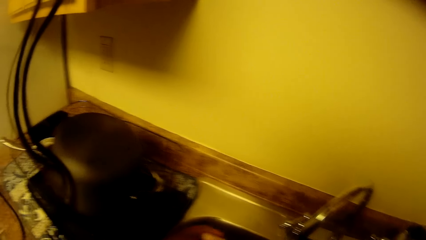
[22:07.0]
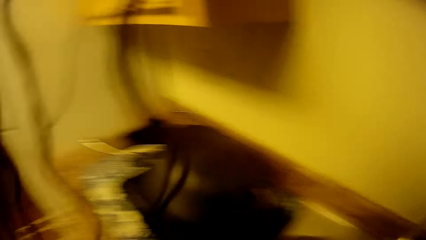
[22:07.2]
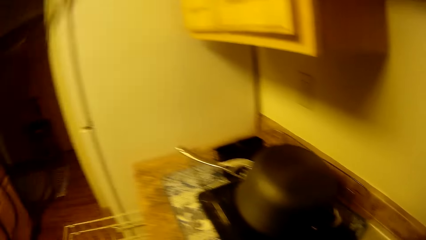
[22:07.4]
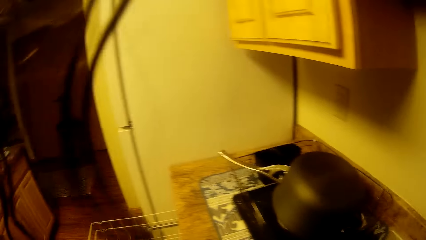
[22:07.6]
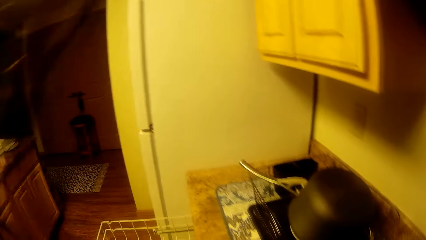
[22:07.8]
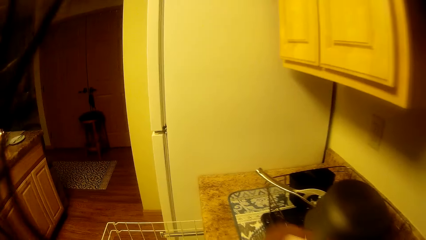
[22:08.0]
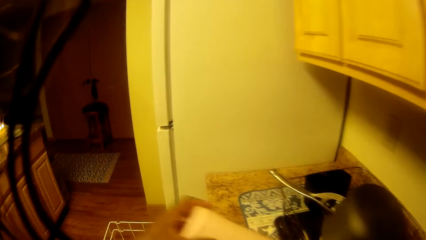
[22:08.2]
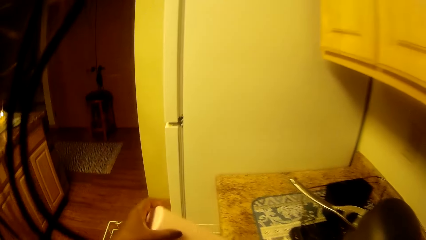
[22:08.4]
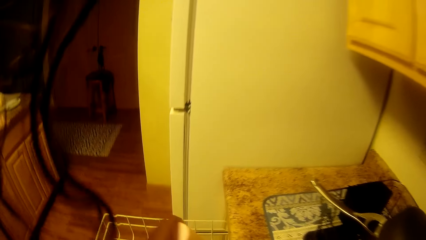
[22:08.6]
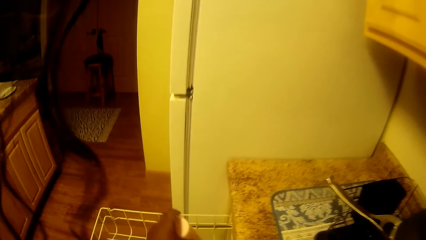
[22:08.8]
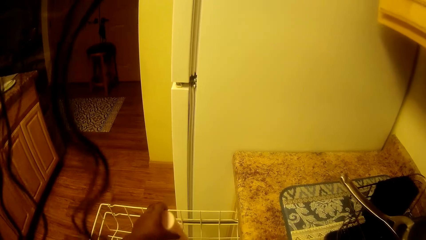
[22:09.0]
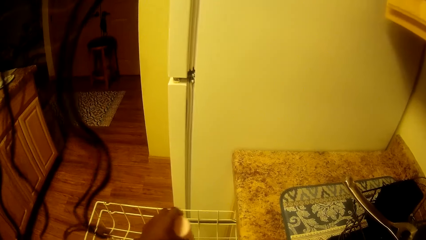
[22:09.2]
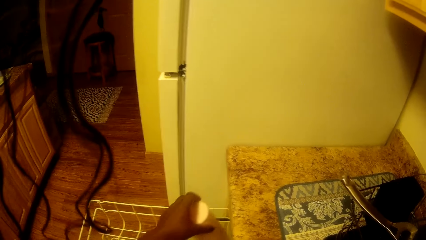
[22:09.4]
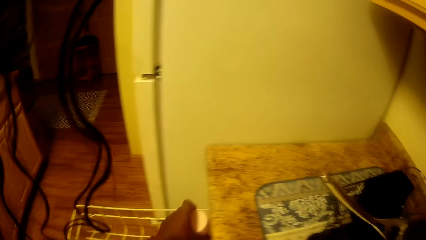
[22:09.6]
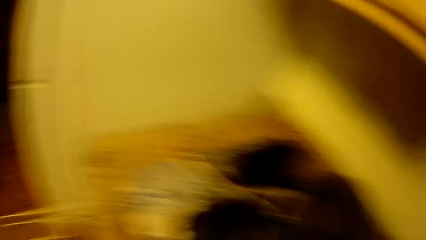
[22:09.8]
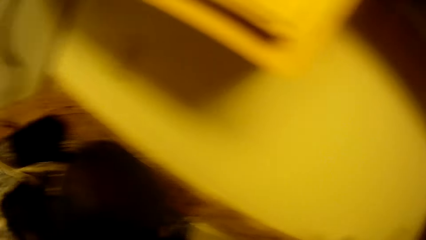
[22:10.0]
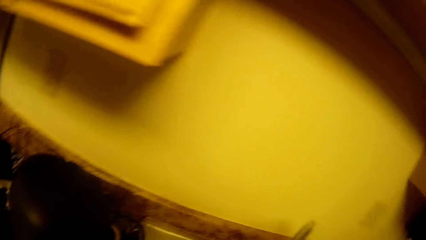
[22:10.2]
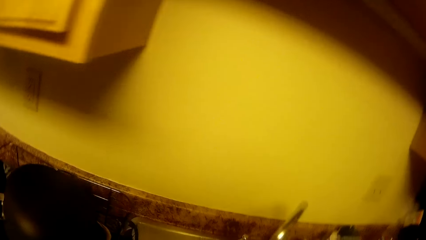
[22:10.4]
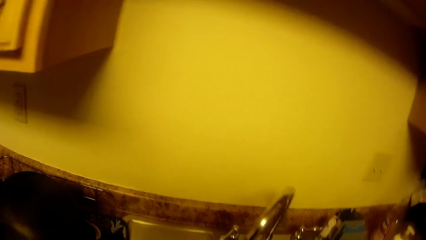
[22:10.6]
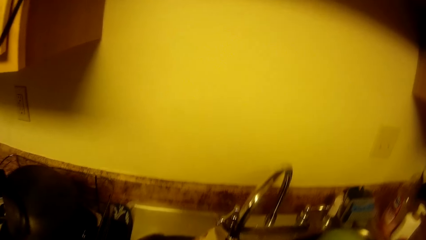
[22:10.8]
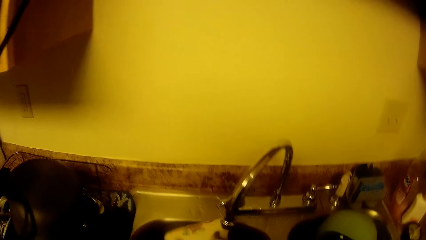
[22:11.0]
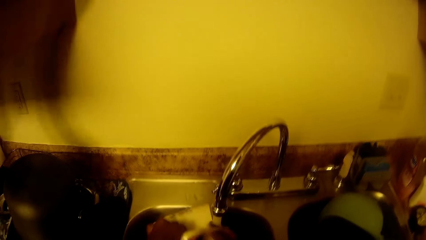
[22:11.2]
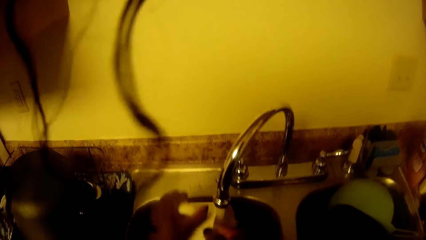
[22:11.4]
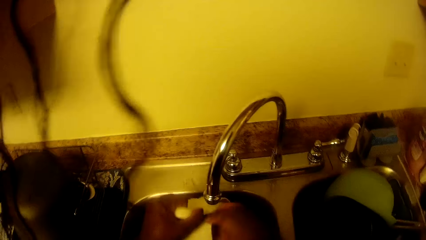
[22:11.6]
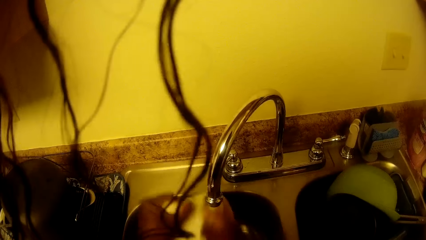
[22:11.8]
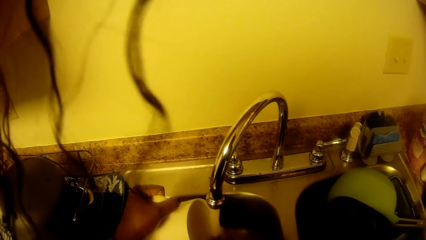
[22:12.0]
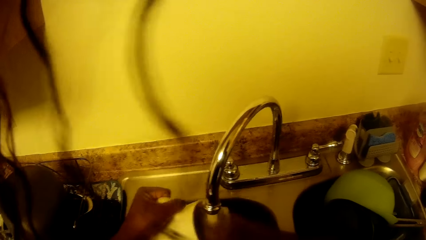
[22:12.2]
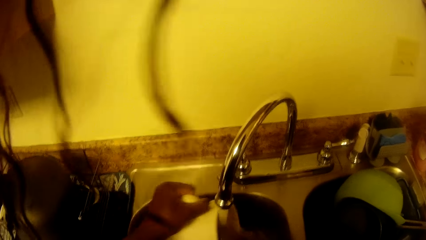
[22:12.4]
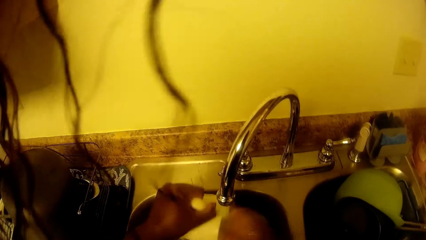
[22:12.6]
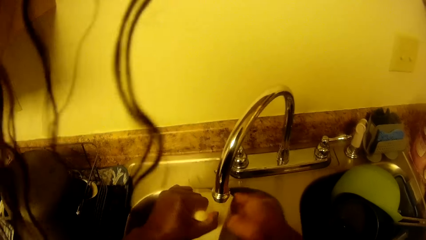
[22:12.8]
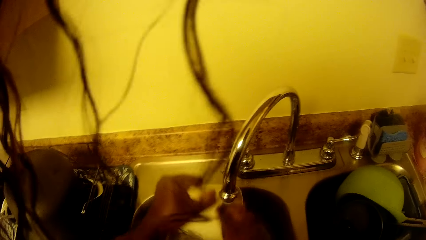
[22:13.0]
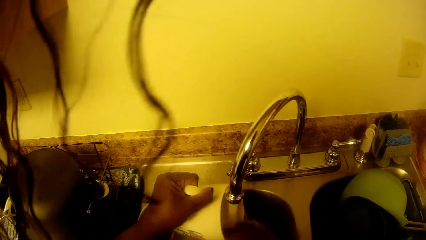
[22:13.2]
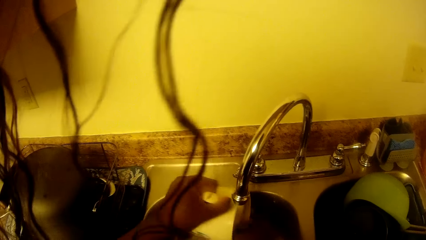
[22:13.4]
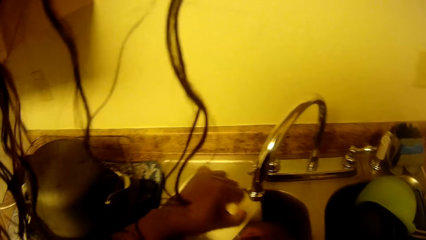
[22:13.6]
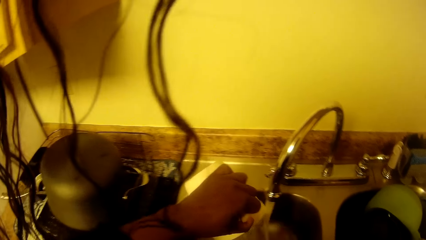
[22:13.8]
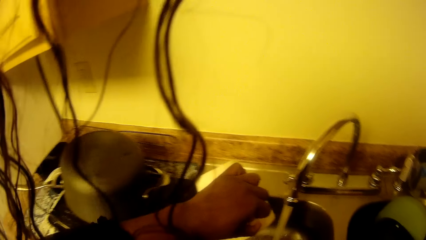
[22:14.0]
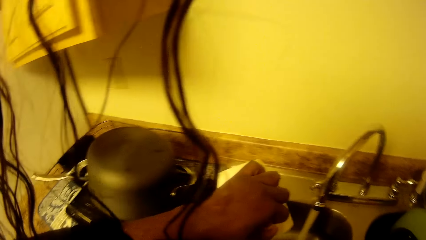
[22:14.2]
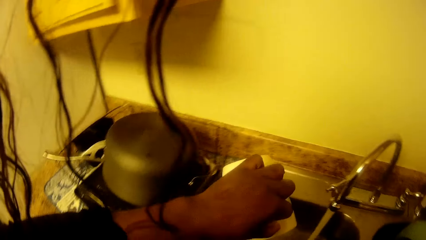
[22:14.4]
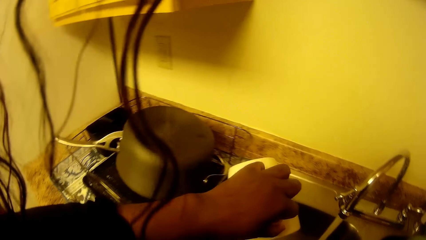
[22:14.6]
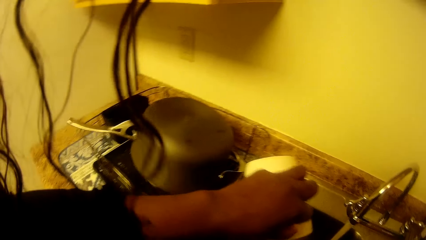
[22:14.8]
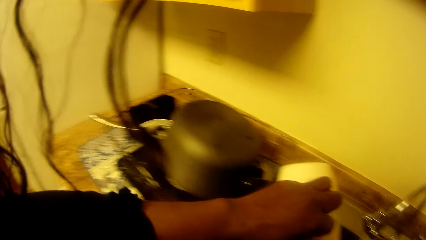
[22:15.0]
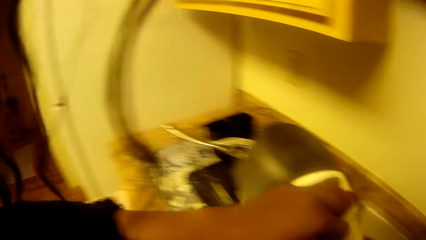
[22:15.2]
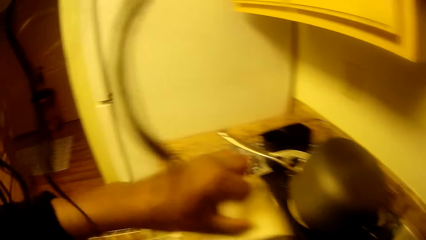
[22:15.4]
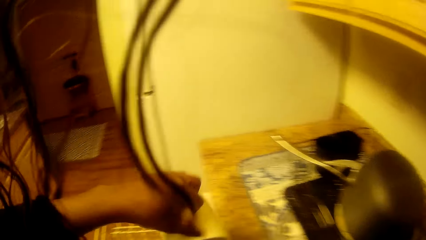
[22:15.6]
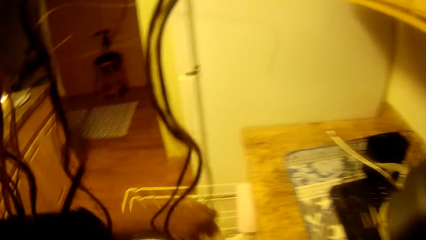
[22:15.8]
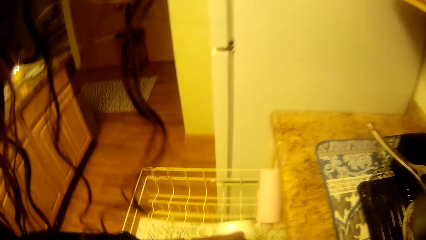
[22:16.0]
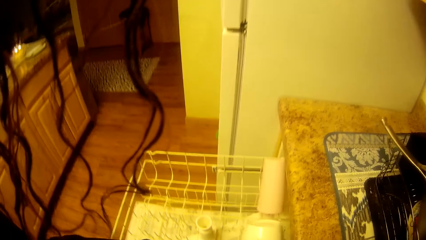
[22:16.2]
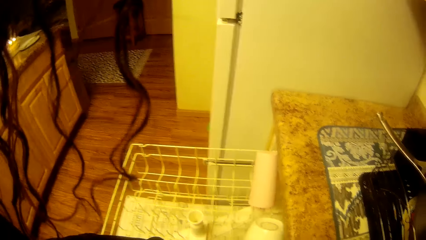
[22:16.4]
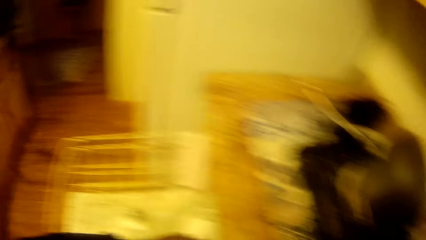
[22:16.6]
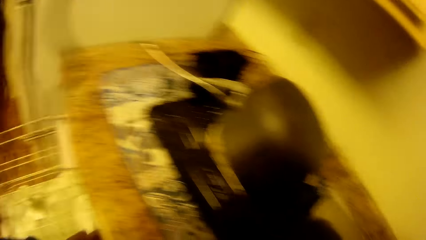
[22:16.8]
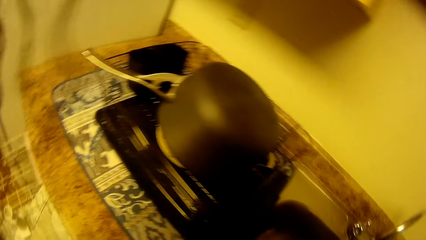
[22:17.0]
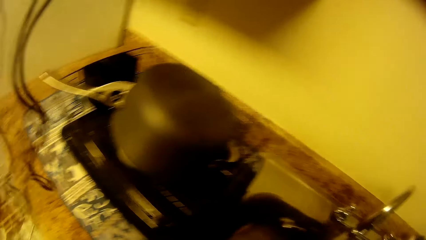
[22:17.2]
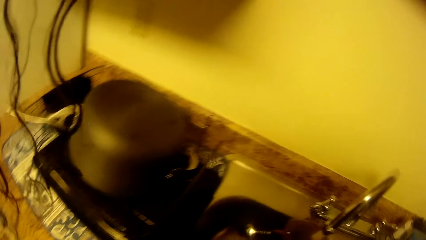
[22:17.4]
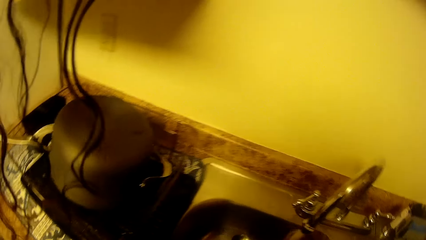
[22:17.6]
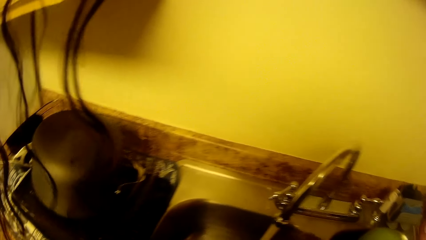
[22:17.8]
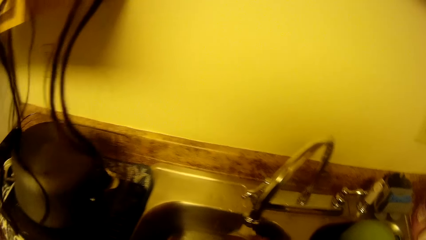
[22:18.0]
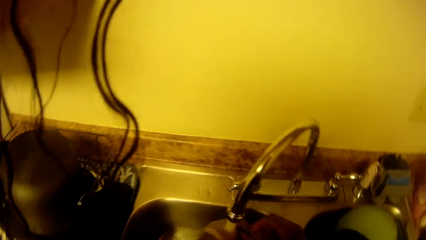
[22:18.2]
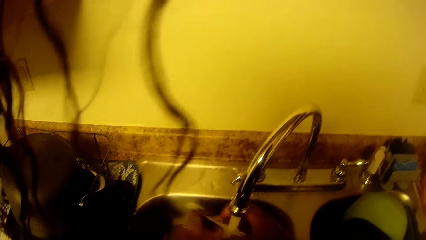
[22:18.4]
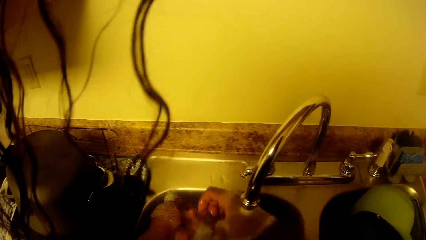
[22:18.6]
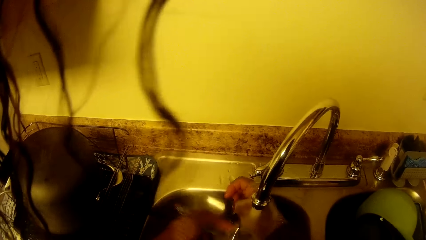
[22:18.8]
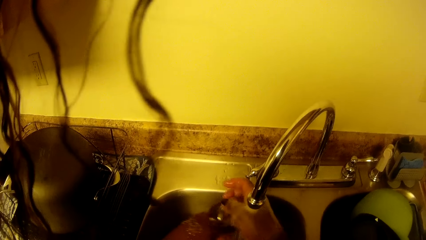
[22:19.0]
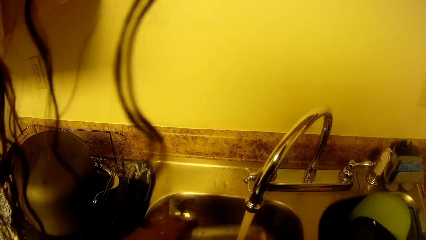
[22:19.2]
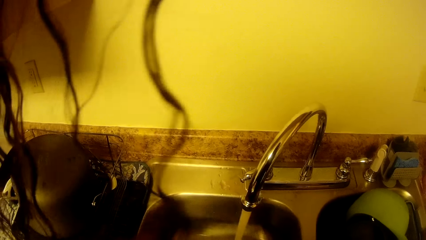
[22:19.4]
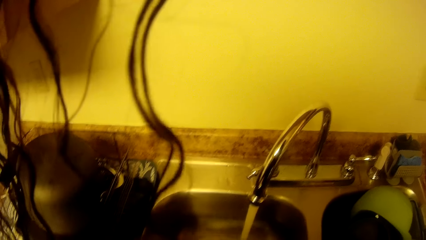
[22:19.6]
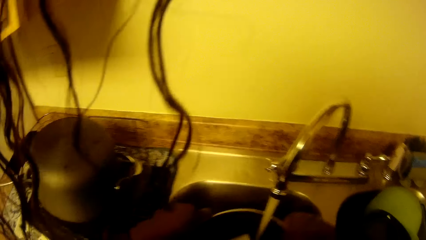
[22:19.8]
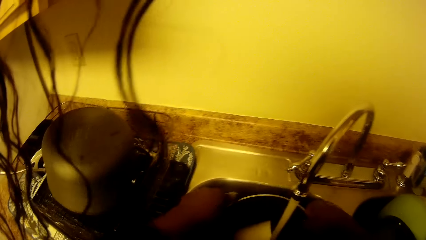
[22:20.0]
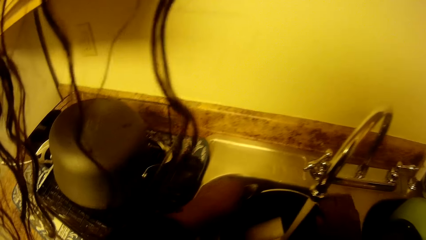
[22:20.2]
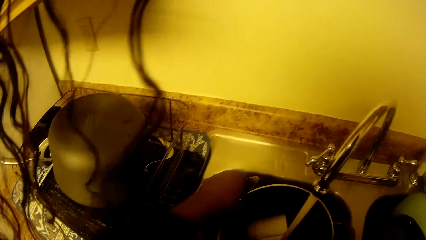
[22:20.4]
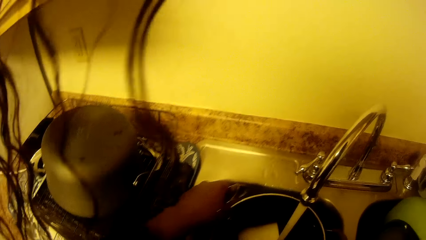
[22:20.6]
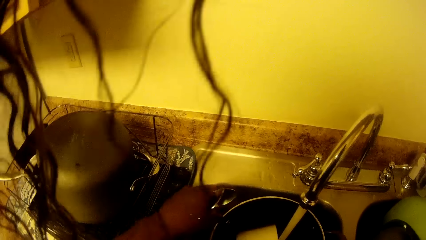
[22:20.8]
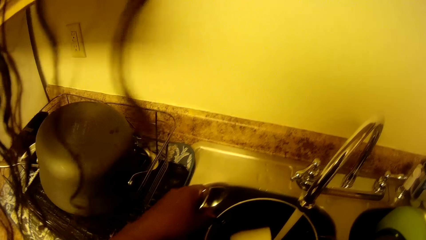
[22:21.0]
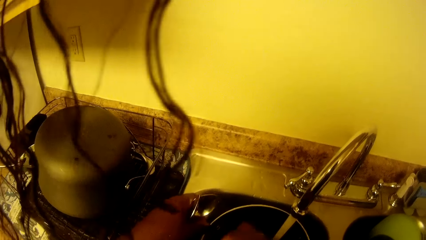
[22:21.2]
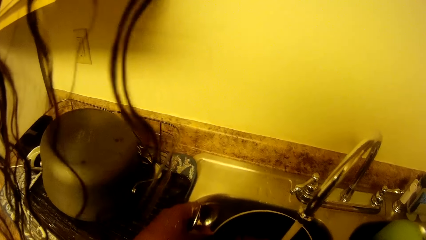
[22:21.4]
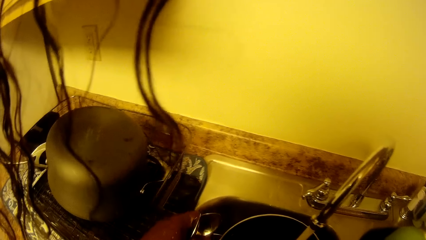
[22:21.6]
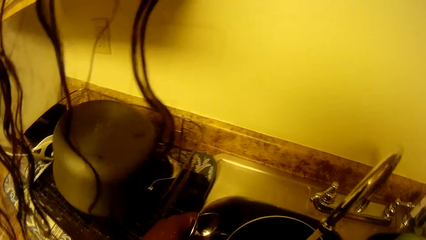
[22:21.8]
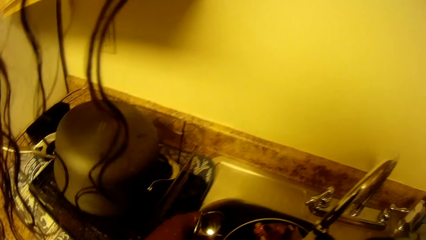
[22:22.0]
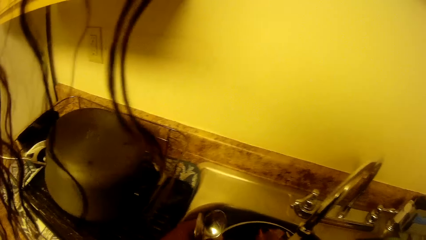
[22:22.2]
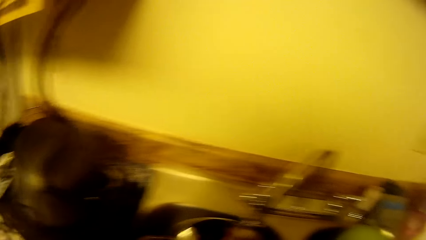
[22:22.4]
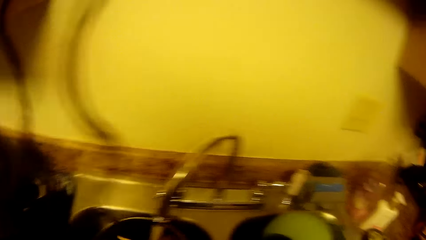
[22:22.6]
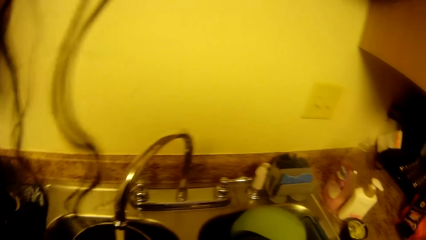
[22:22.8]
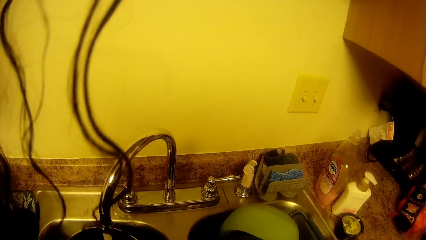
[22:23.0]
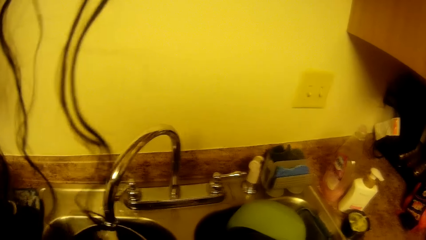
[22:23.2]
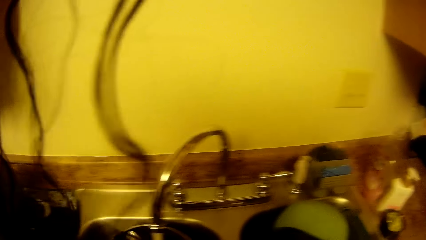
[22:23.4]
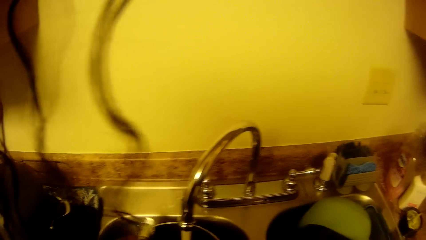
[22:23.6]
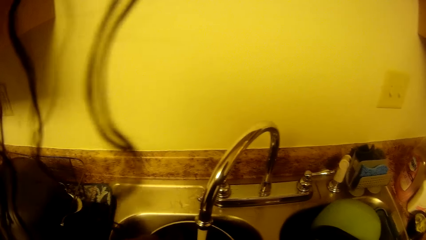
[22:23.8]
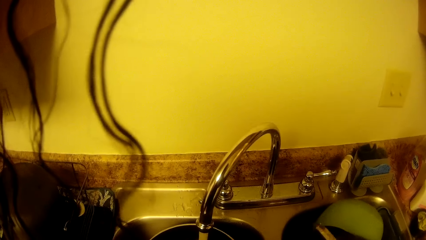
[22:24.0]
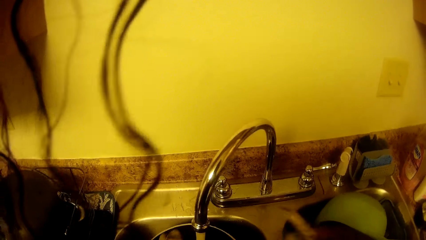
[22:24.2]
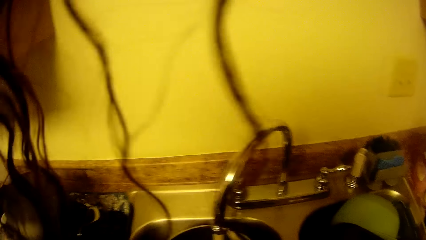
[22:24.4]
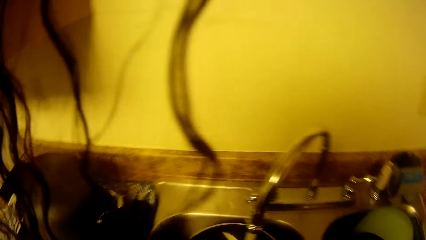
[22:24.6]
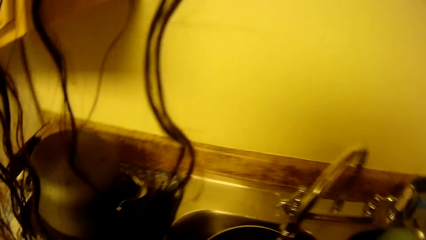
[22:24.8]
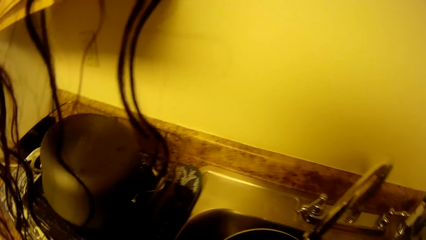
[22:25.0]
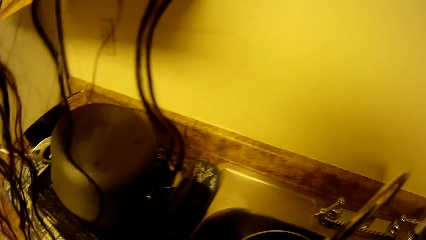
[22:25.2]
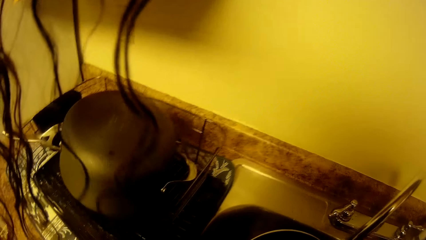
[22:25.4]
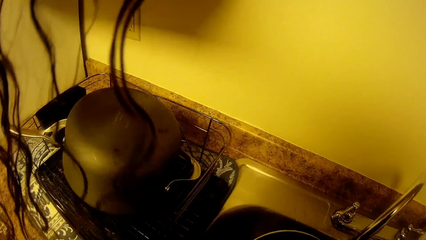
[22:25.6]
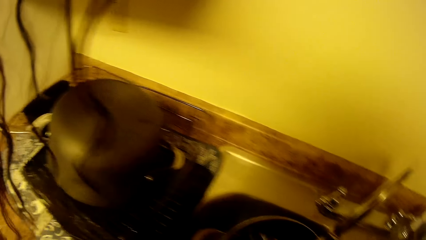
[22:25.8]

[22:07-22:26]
The camera wearer puts a plastic bottle into the dishwasher with her left hand. She washes a mug or cup under running water in the sink with both hands. She holds the cup with the left hand. She puts the mug in the dishwasher with her left hand. She washes cutlery in the sink. She picks up spoons from the sink. She lifts a cooking pot. She holds the spoons with the left hand. She looks at the other sink.
